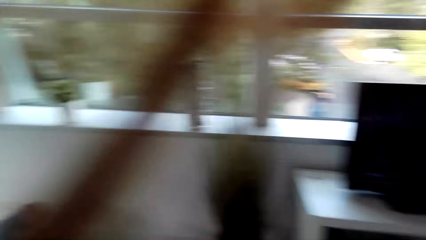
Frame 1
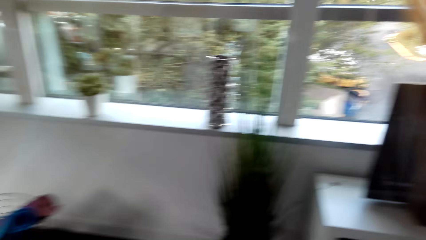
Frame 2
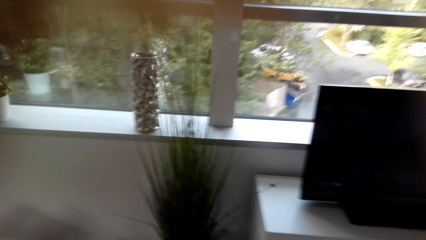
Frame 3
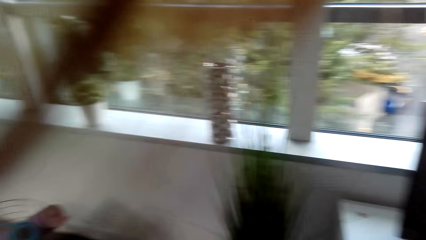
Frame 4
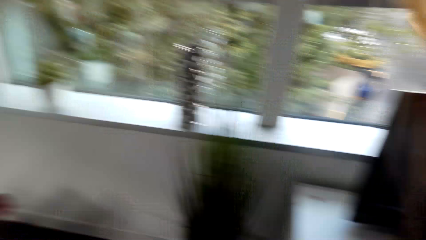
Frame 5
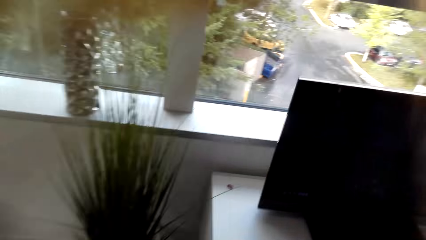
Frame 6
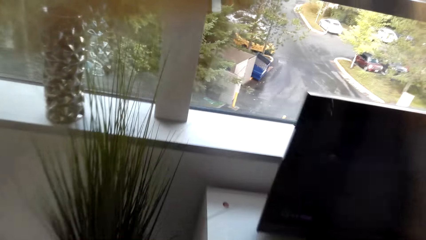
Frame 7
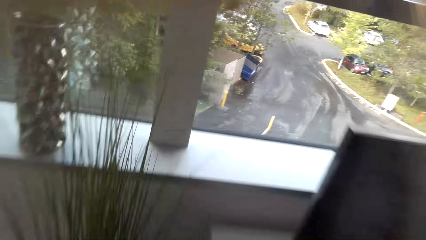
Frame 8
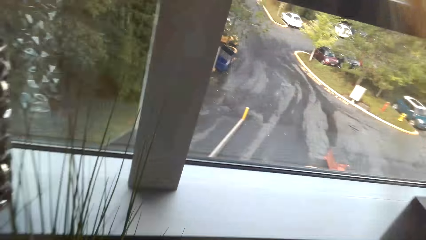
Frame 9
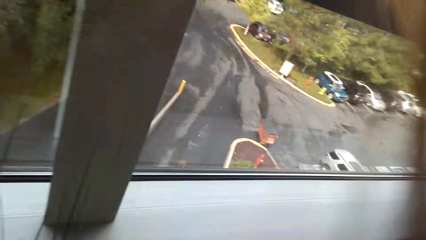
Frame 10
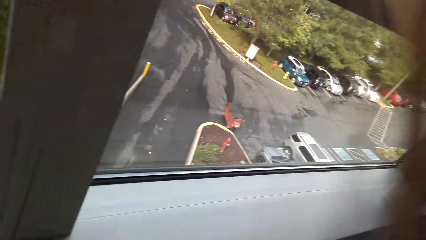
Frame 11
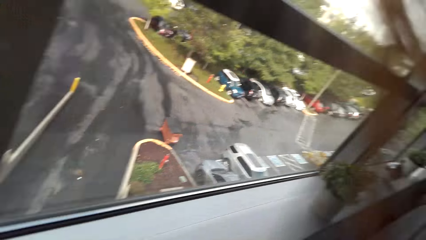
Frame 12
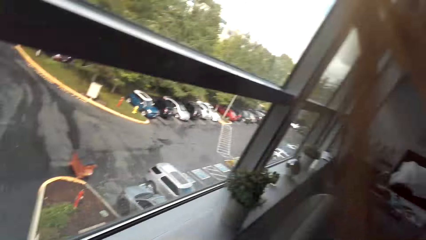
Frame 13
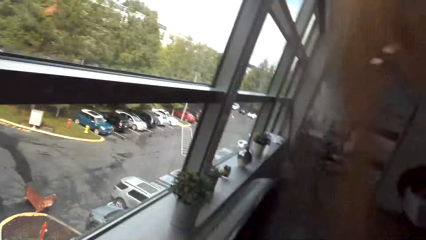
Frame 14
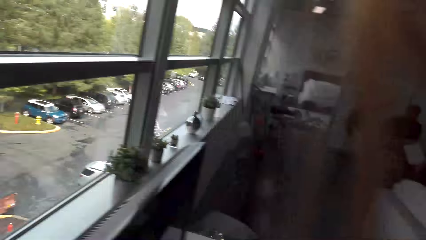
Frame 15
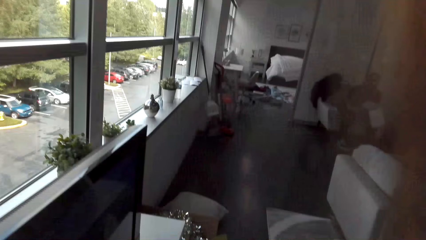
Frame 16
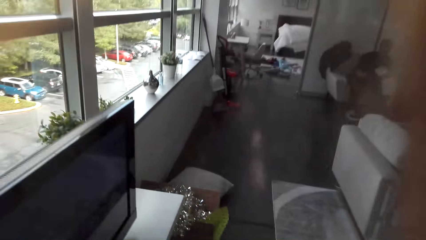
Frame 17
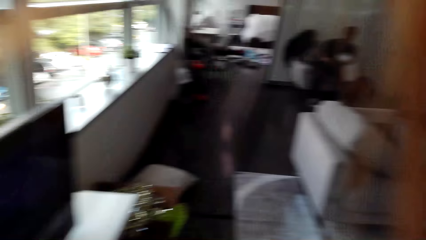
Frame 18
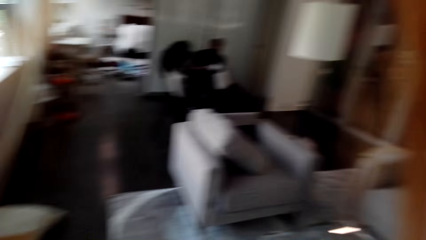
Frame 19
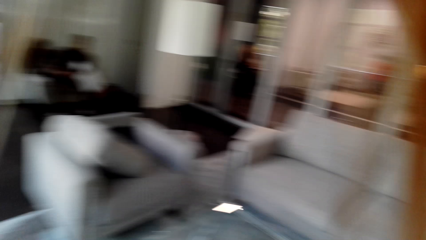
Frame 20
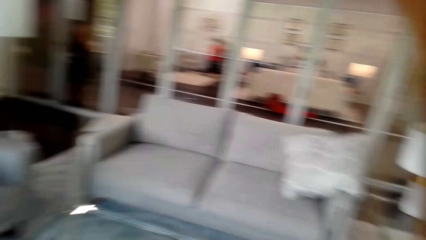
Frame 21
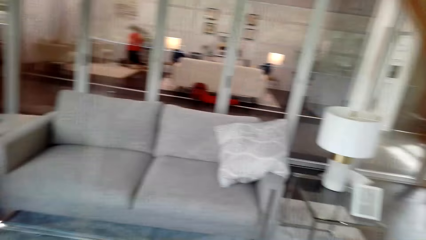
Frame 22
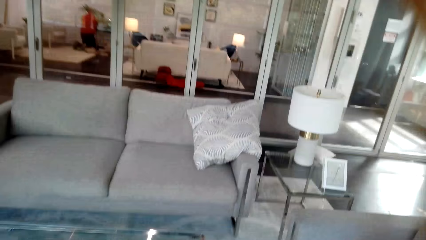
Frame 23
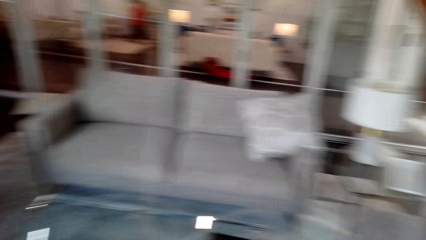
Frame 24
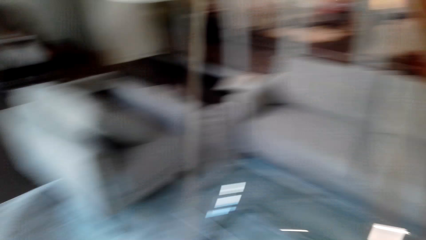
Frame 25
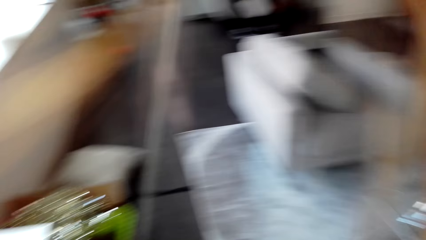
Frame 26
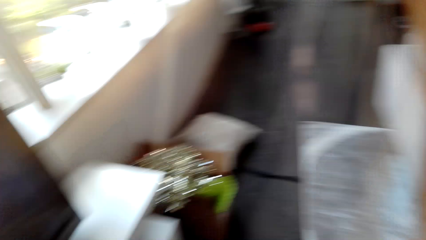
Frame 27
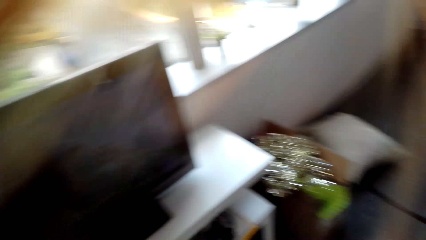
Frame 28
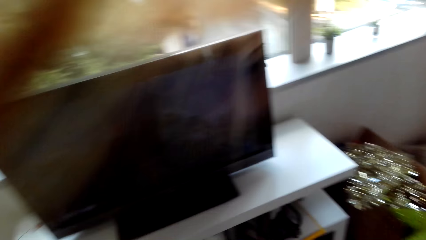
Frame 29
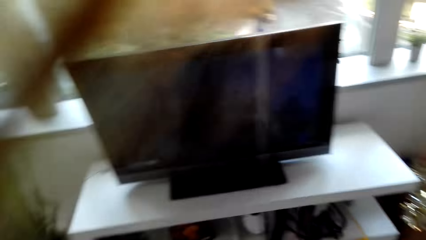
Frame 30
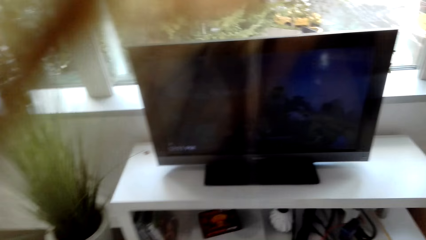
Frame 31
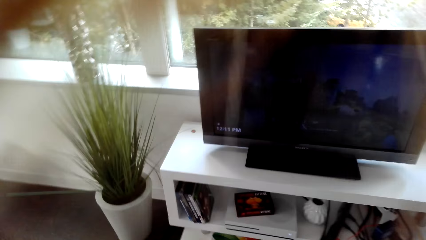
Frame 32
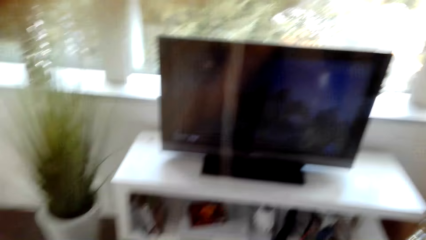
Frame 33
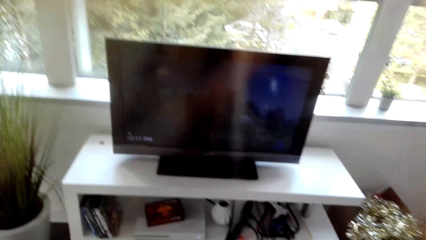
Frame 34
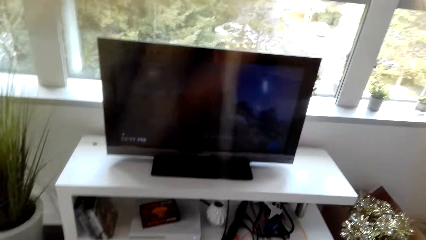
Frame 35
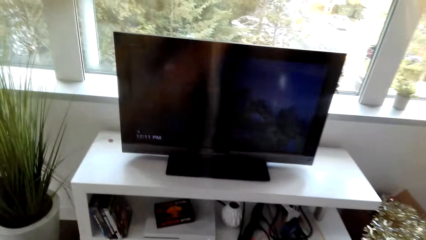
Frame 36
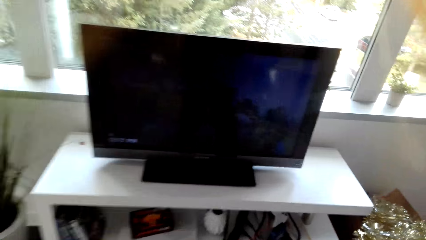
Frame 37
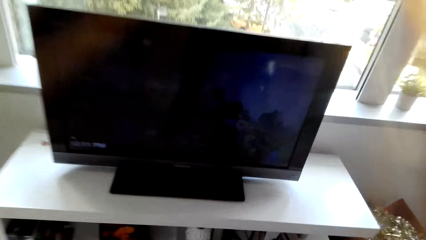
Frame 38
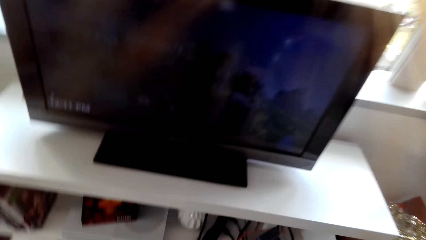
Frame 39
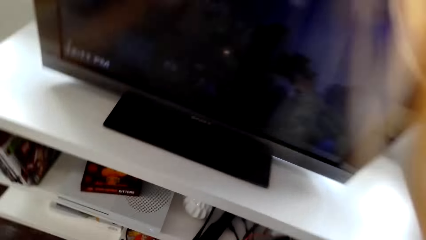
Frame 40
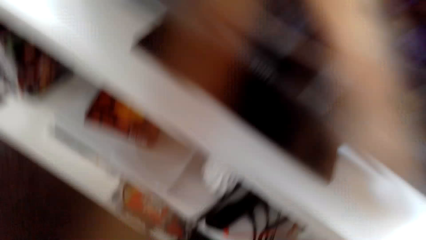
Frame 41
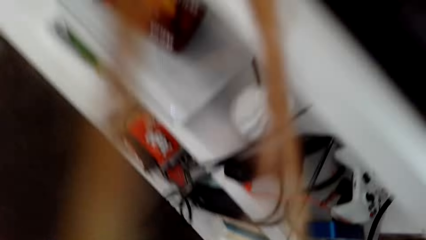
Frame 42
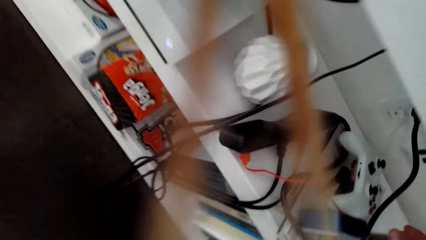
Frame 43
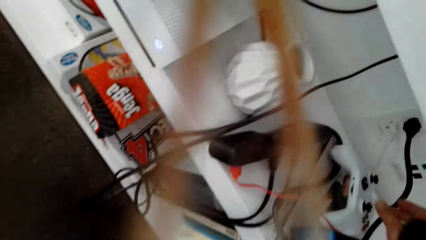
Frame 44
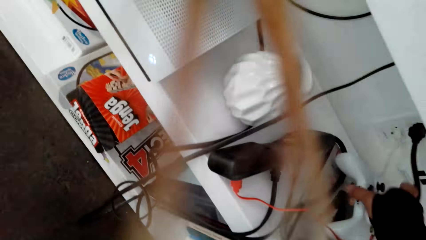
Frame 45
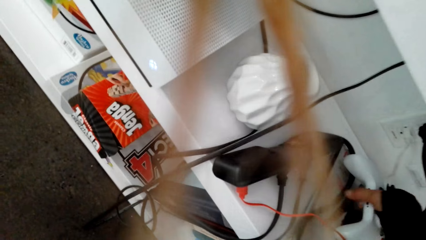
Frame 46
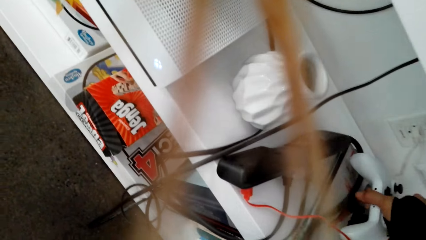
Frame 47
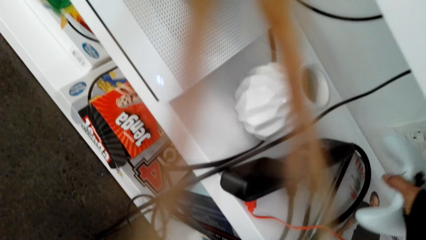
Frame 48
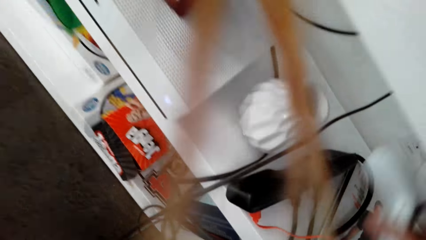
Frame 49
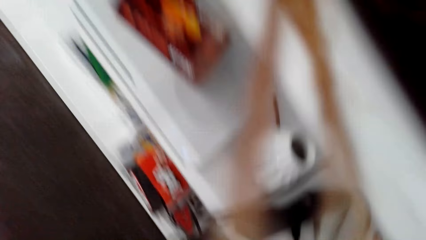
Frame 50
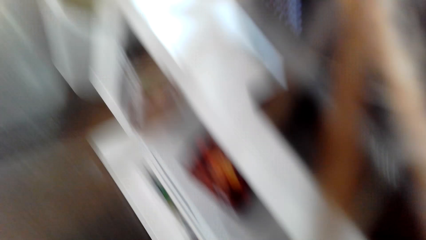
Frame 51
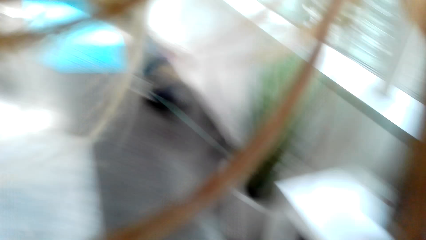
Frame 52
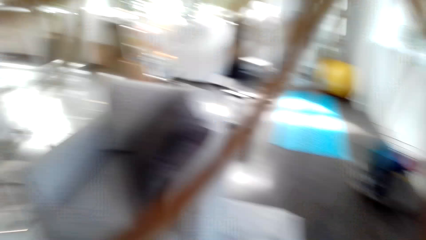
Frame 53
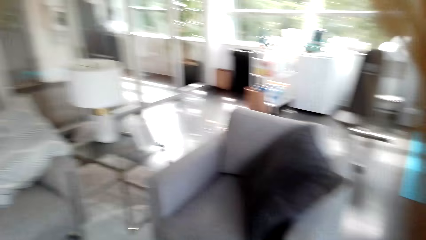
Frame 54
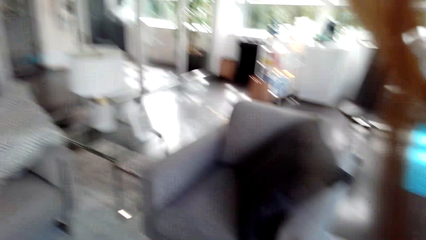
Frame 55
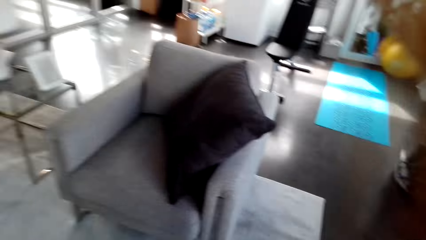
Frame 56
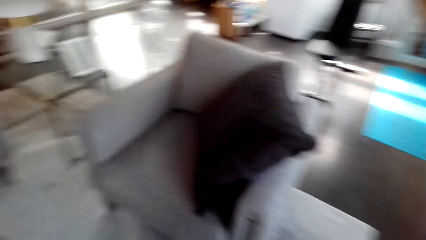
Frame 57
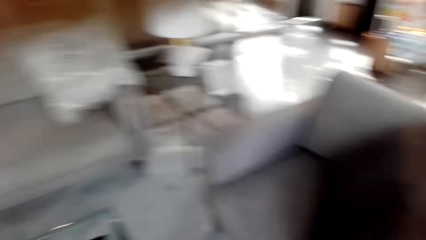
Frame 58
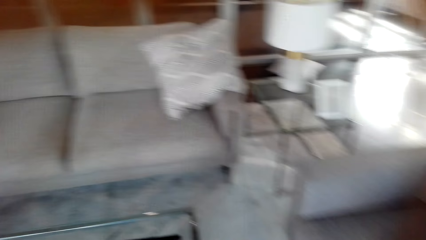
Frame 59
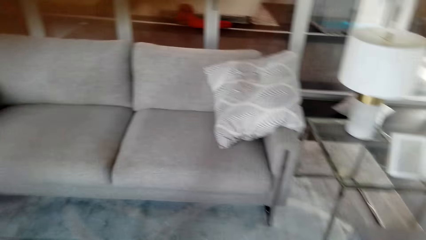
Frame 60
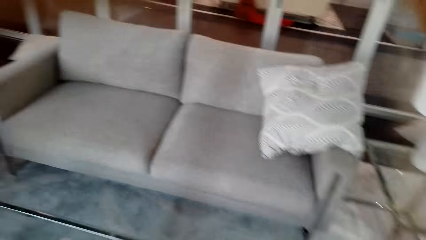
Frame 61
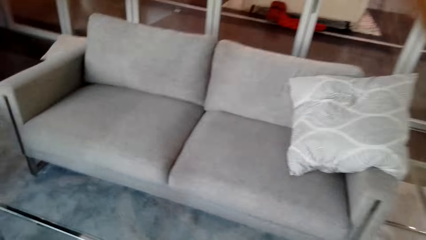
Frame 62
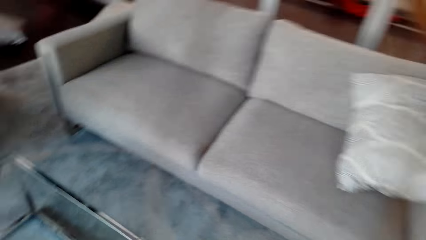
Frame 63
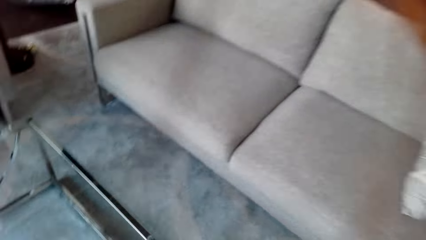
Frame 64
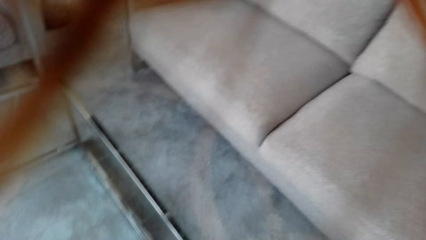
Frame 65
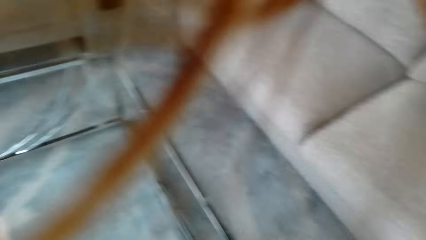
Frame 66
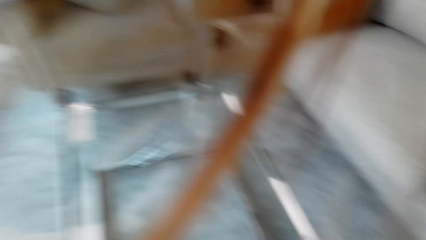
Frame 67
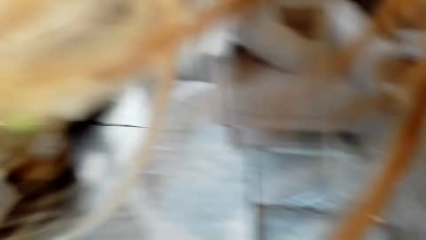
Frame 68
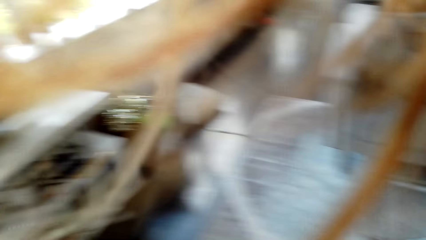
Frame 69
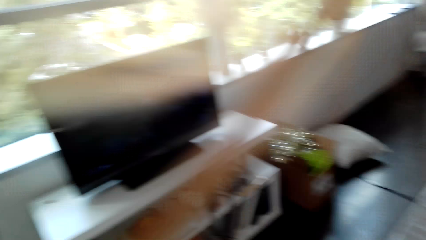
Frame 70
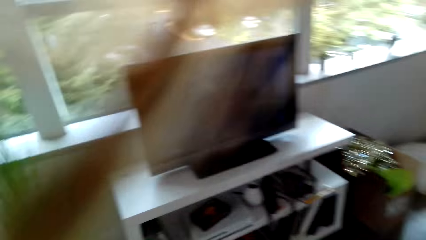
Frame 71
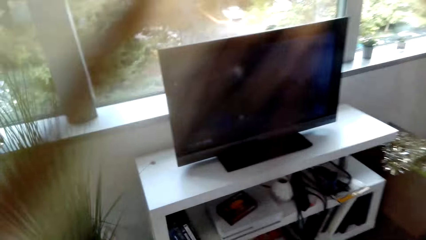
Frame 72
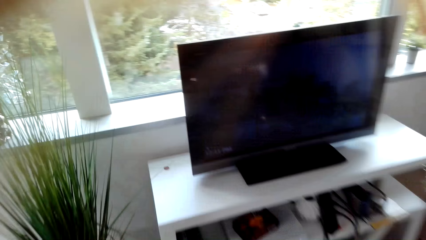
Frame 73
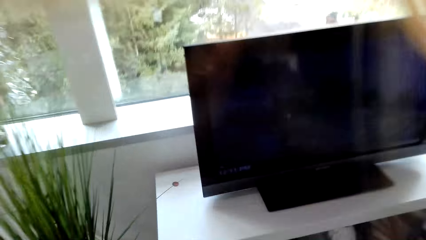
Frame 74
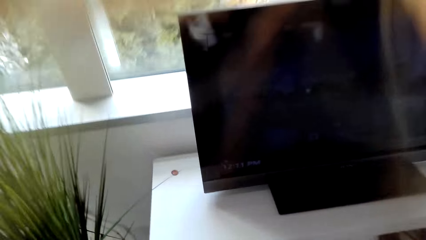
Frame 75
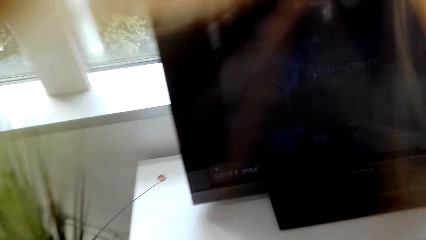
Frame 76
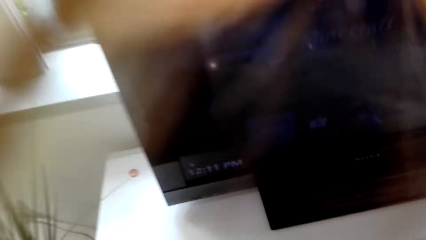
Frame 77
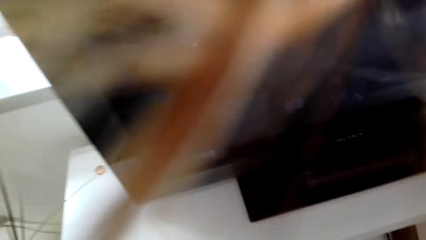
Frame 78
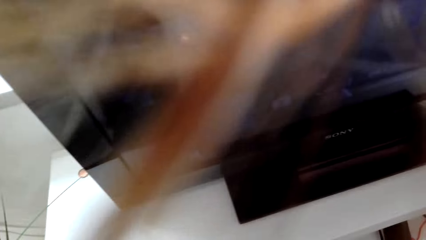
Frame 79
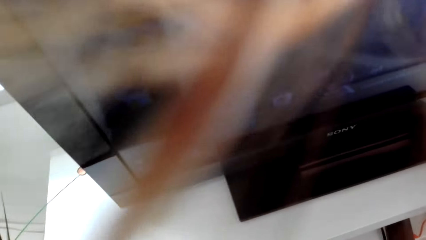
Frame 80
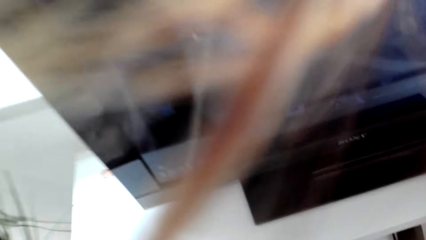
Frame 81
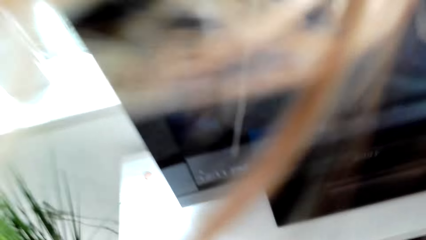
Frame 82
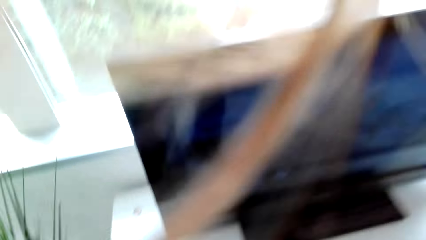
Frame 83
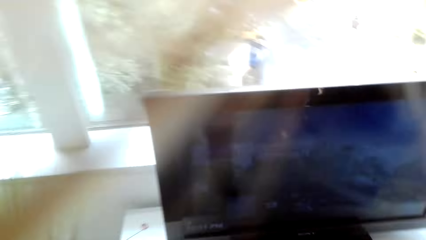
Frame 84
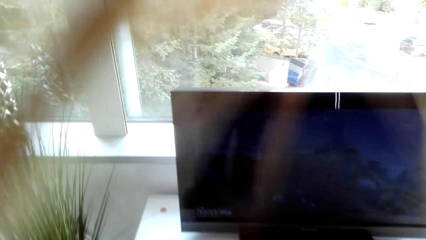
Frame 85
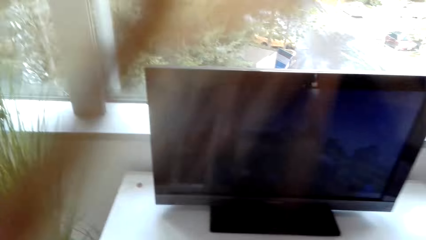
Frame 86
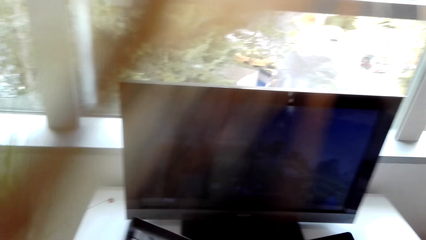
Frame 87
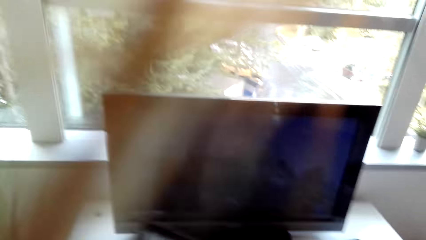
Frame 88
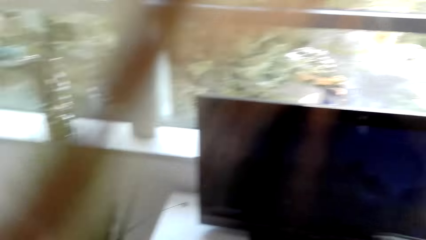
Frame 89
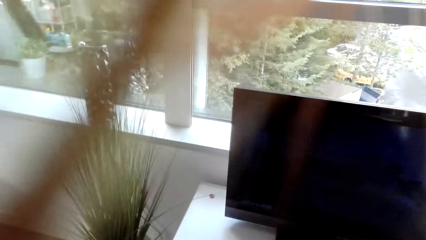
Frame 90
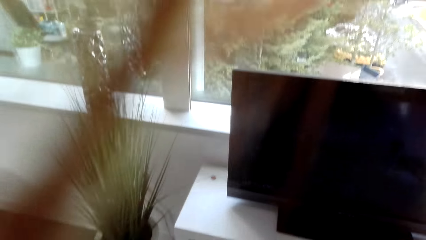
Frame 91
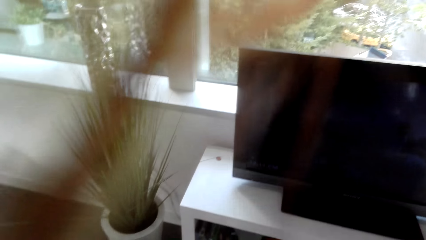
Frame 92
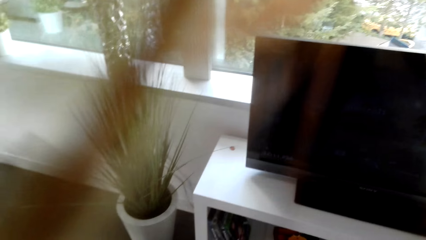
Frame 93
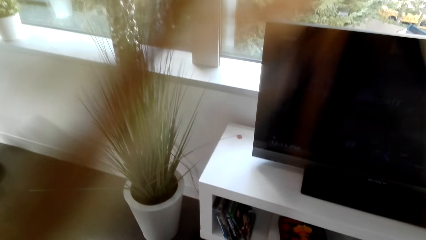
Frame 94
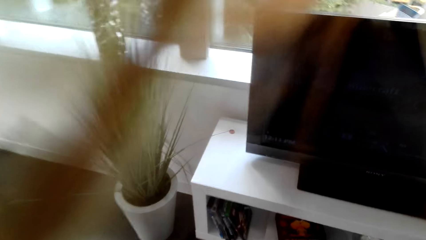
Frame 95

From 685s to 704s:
The camera wearer walks in the room and looks around the room. They pick up a PlayStation and walk in the room.
